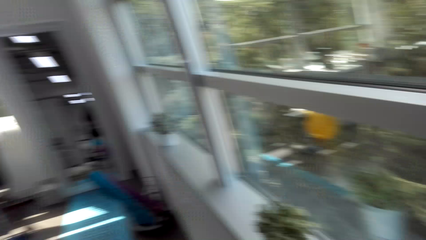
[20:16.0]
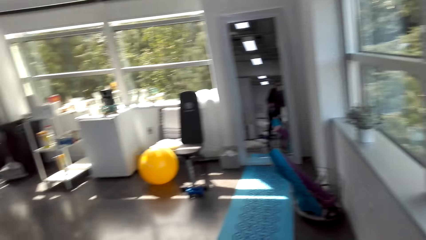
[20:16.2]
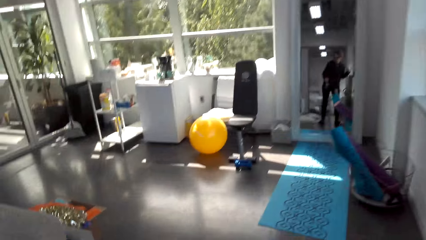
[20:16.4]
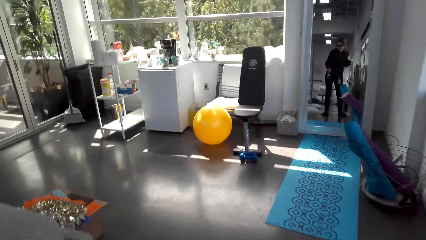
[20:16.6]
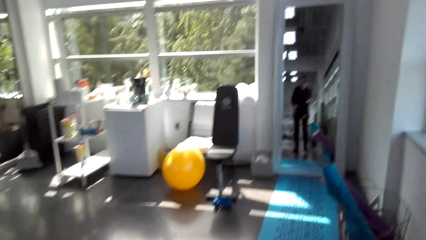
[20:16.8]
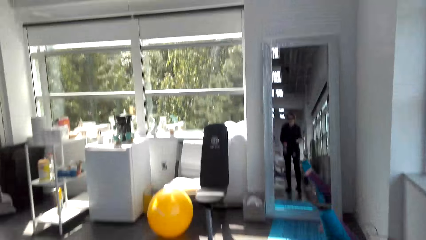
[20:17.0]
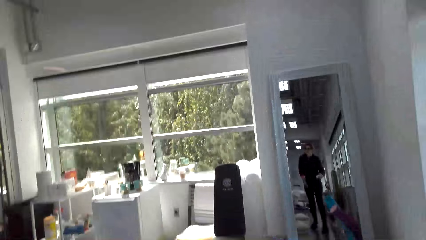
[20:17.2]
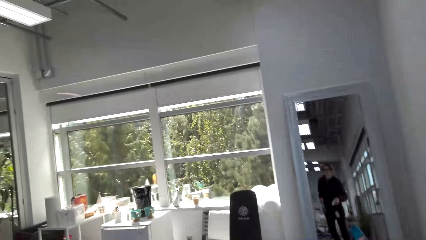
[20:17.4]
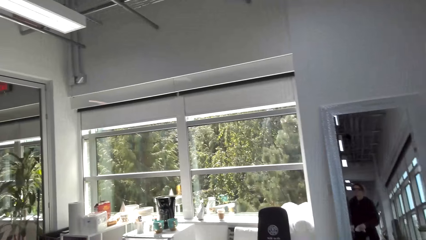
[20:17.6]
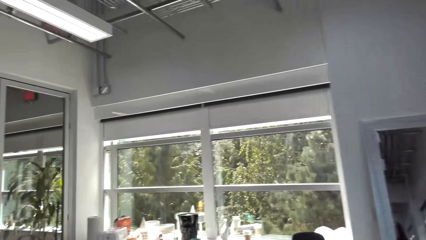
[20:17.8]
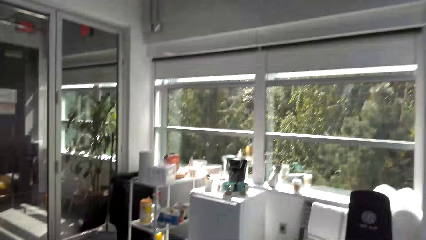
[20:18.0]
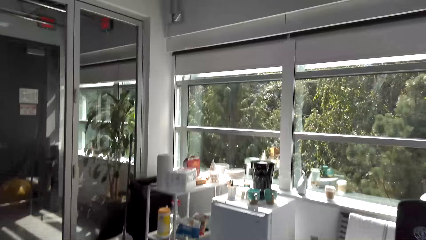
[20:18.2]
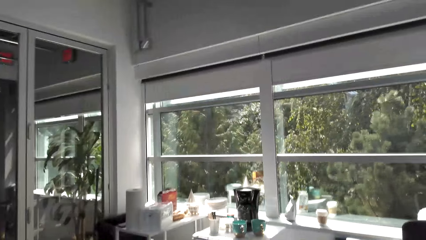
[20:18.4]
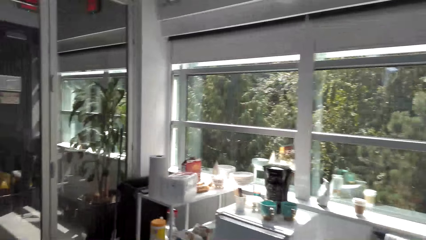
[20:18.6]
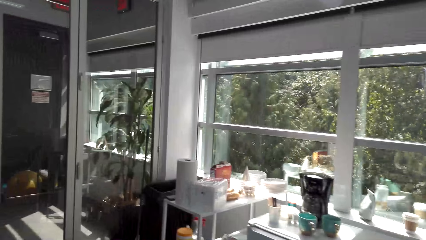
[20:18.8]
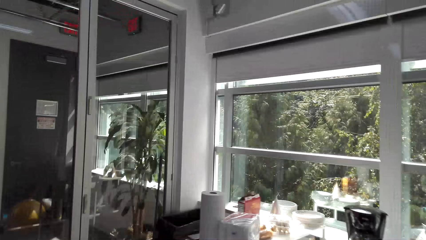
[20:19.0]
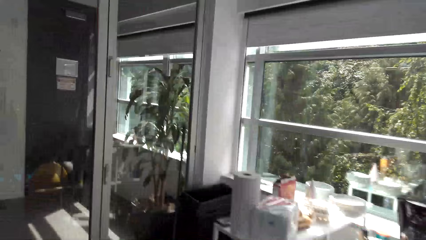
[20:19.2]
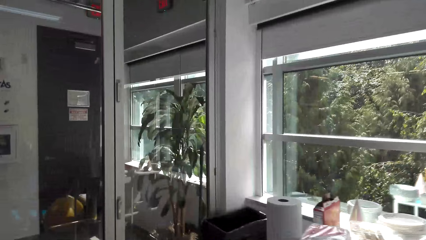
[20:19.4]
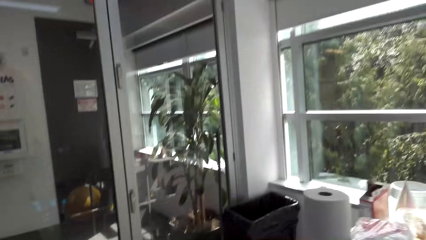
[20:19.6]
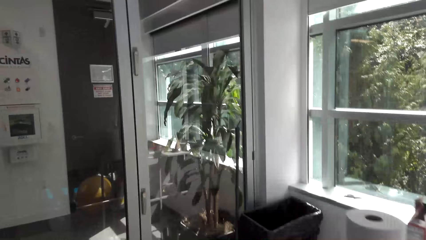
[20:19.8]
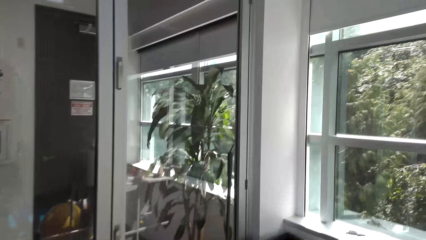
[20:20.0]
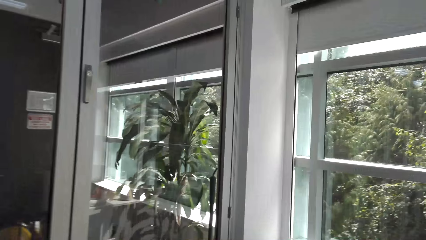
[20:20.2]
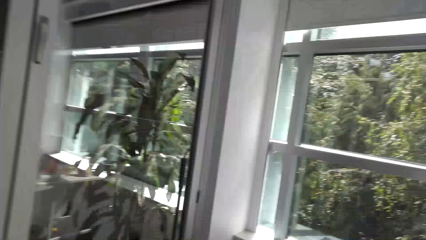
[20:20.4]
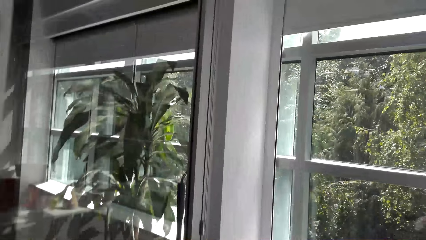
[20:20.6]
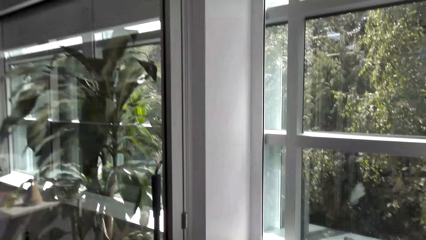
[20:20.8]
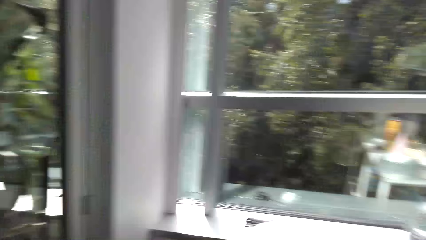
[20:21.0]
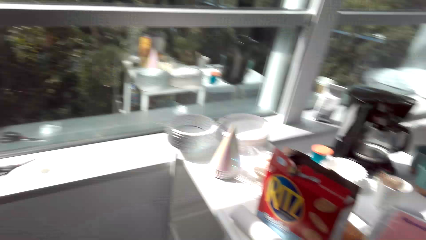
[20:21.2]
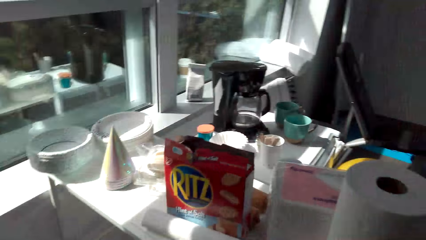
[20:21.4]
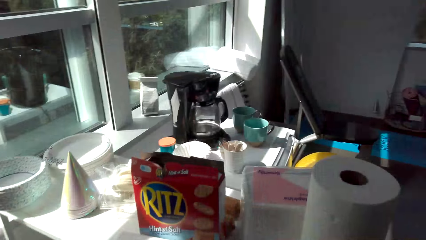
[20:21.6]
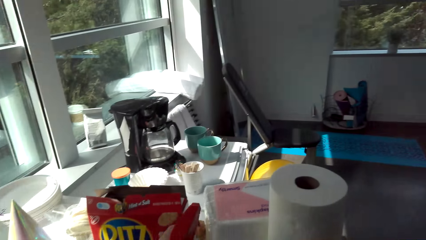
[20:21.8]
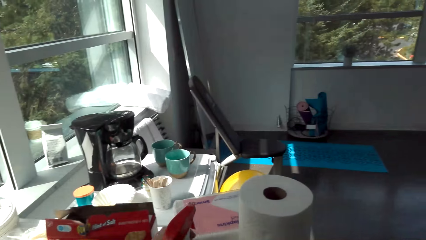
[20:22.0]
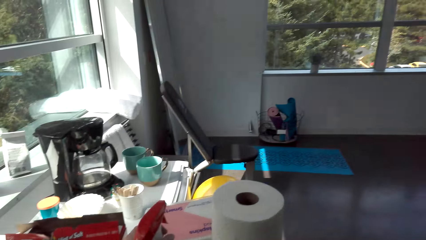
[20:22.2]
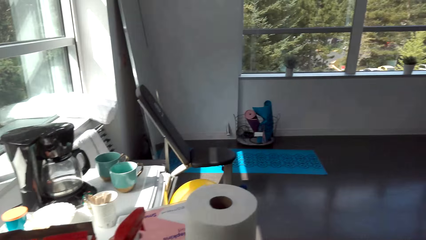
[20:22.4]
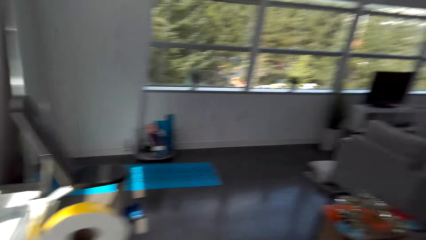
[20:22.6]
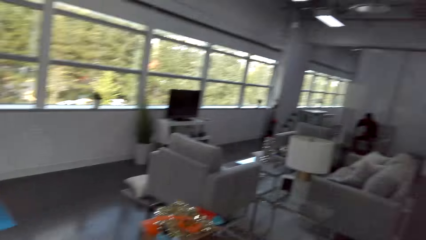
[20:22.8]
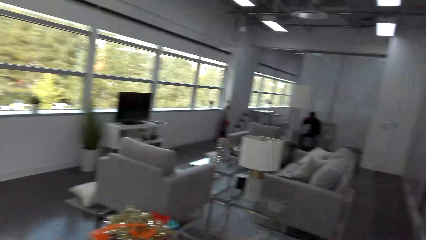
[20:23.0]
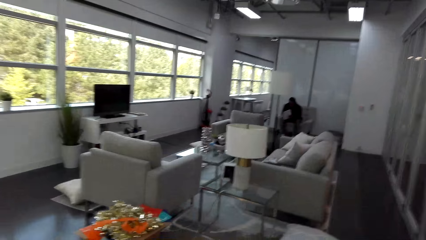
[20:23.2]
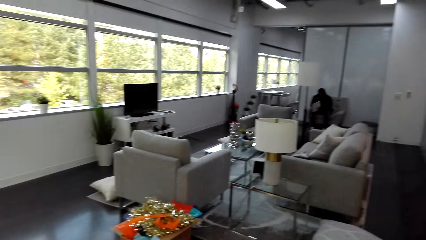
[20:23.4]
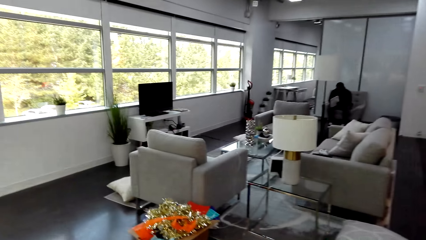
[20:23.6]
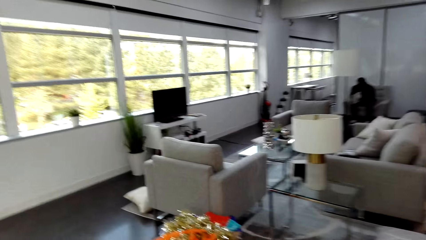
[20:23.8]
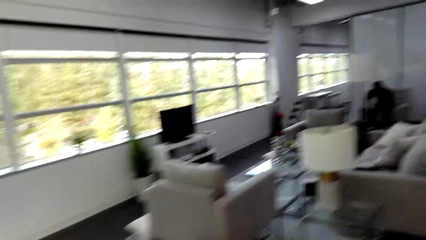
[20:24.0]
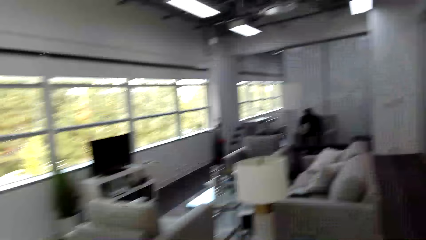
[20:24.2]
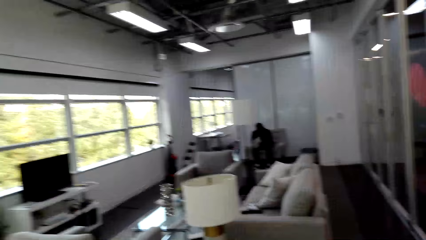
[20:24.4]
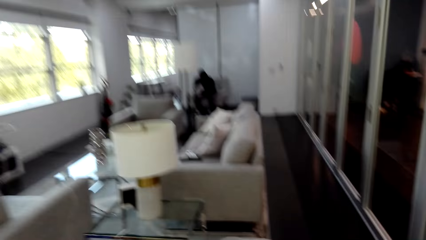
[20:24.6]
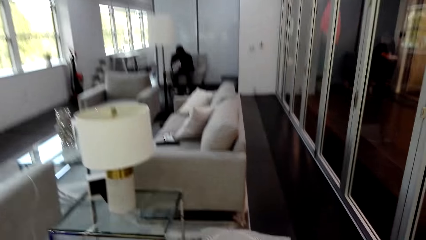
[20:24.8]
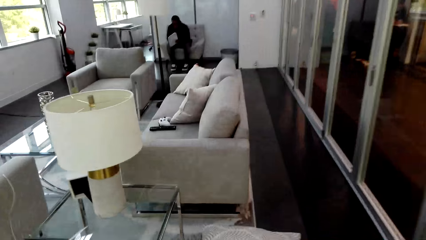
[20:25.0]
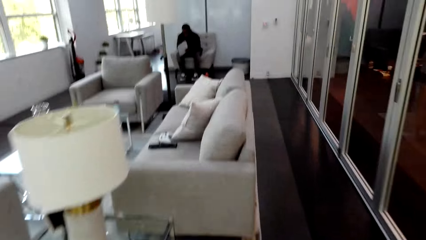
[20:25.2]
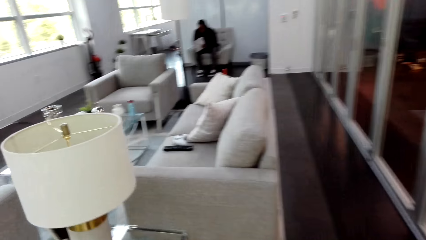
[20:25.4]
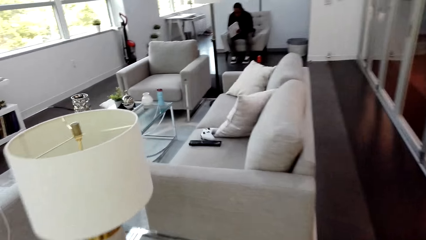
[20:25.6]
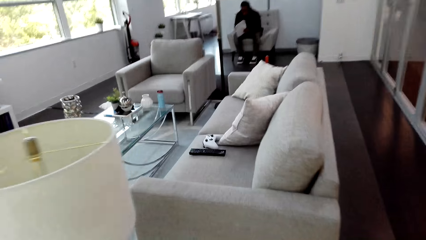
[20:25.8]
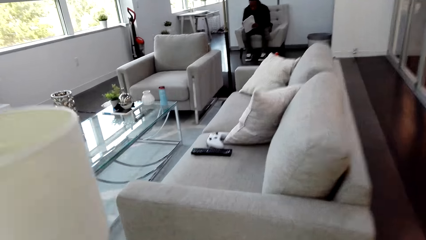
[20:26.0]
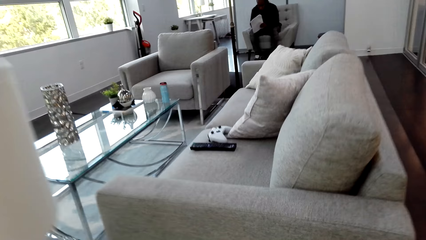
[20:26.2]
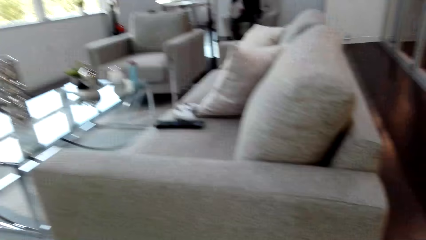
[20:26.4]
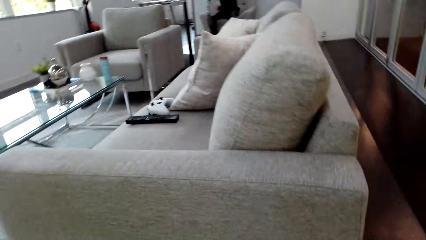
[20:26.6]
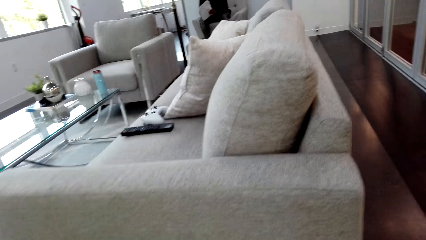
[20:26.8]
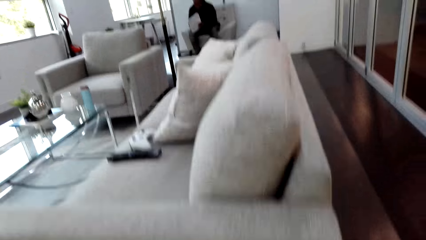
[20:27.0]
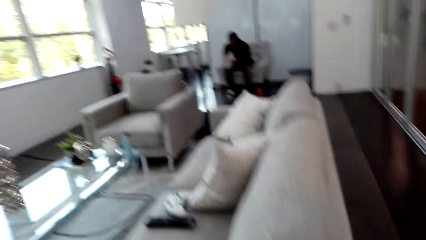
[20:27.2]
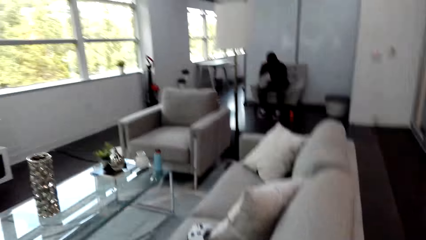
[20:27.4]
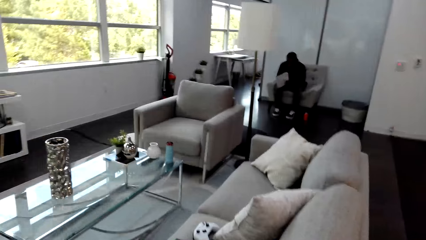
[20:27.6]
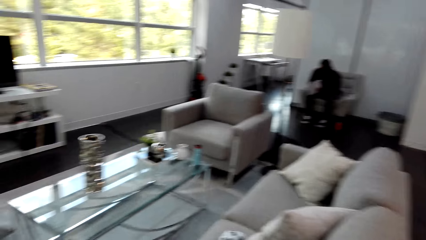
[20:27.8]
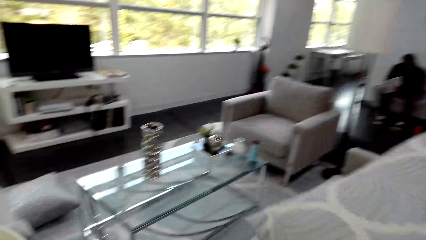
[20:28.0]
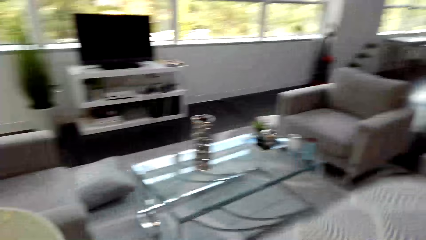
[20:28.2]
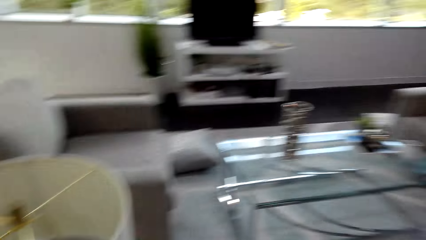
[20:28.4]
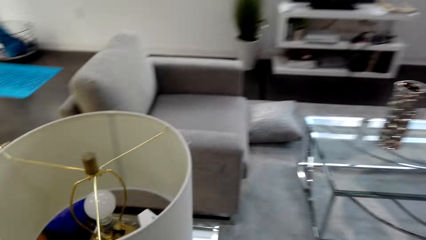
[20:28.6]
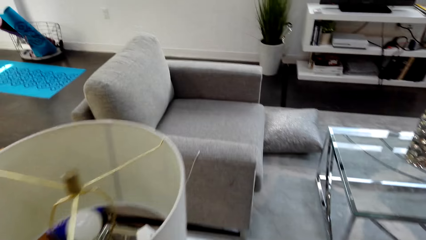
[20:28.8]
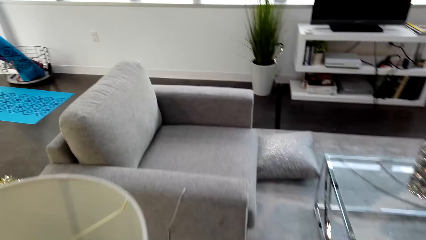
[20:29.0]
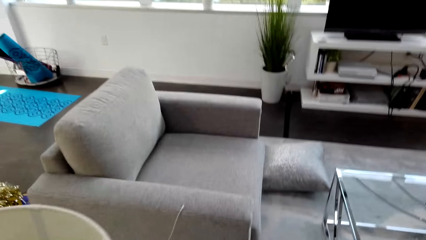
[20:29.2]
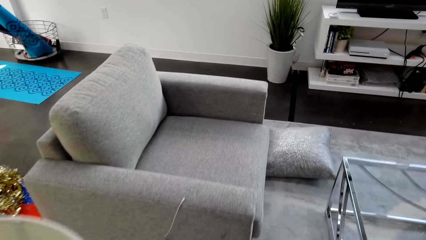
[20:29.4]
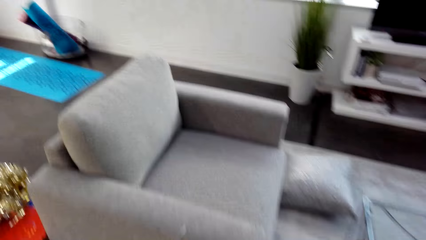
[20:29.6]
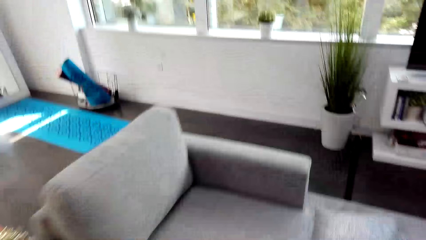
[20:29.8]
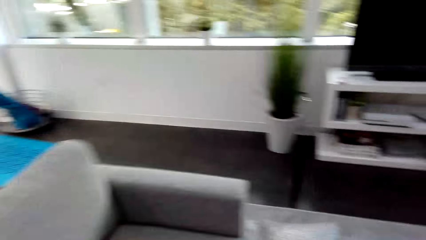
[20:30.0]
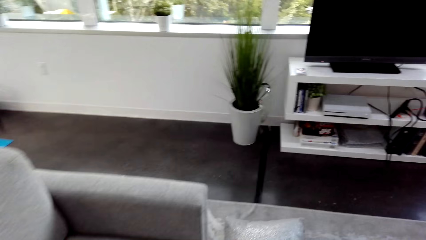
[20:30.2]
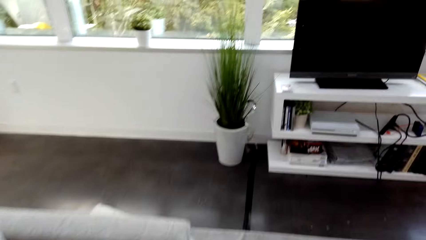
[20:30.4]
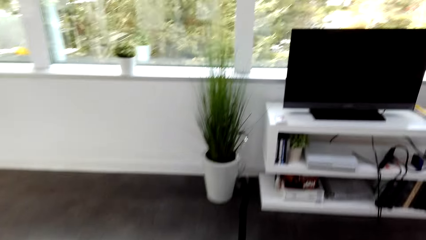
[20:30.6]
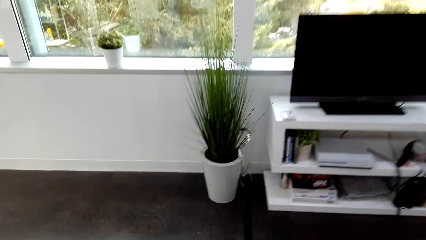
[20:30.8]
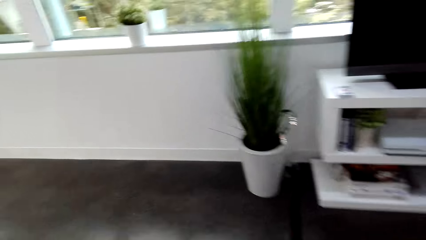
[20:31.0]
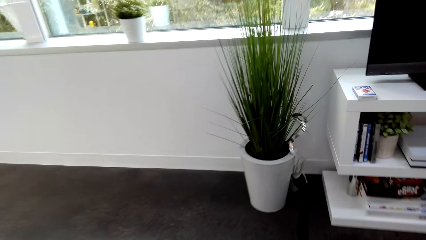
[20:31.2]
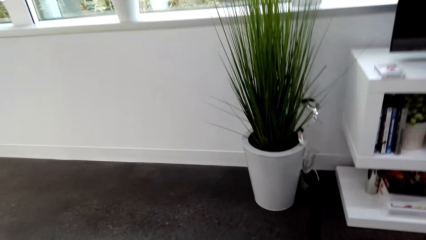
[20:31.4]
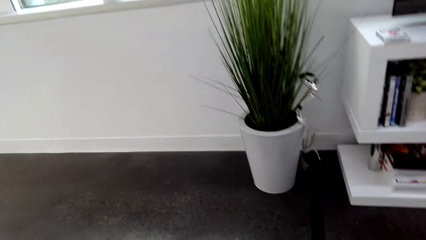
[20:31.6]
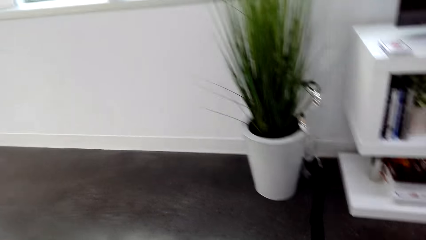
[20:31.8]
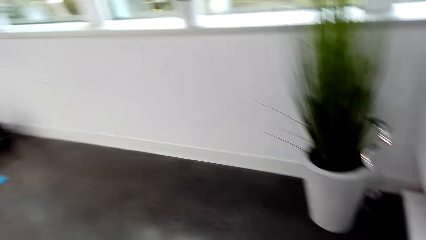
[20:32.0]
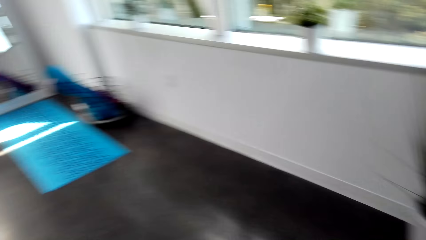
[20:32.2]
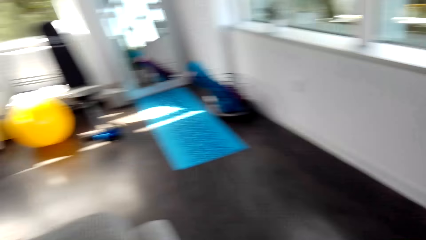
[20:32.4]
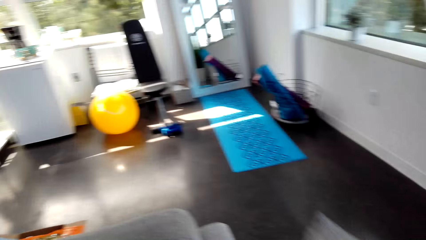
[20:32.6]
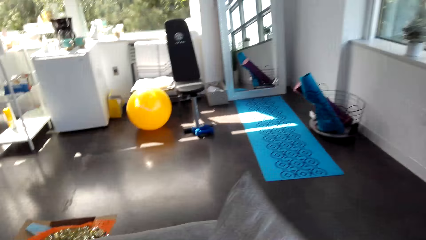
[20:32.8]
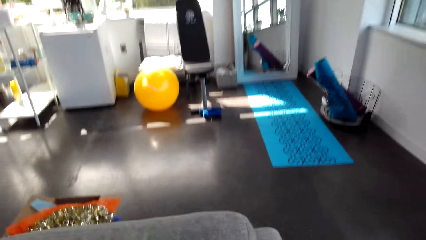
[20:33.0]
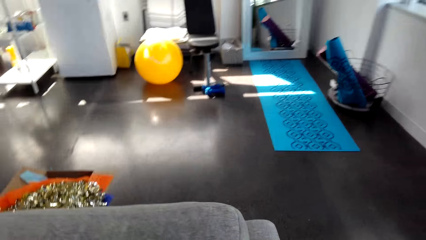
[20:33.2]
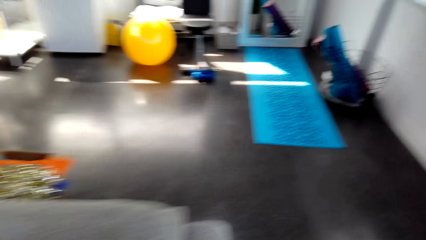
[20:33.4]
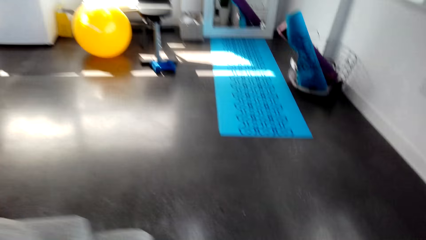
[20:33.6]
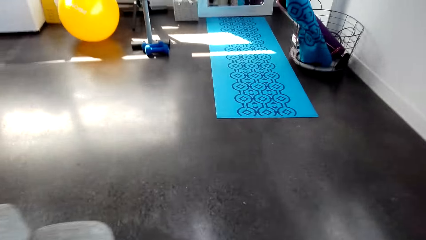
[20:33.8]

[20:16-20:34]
The camera wearer walks towards the rack. They put a spray bottle on the rack. They walk towards the sofa. They bend down. They stand up. They walk towards the armchair. They pick up a throw pillow and put the throw pillow on the armchair.
